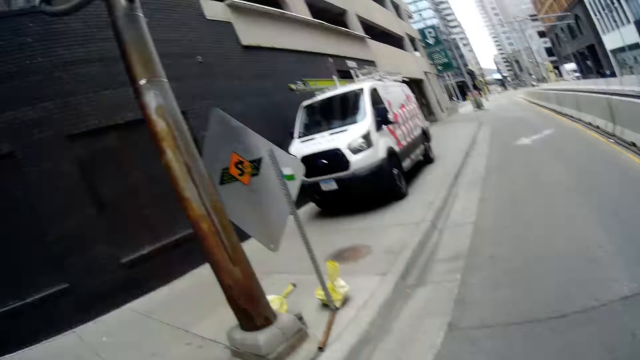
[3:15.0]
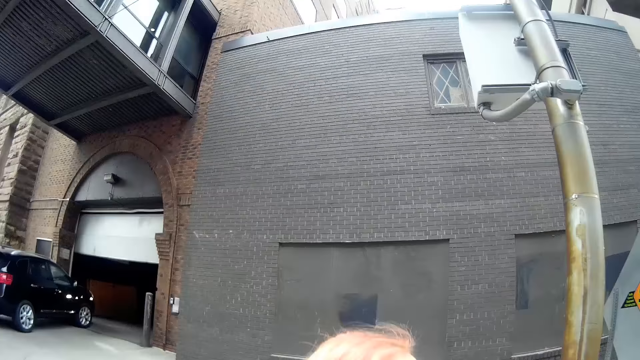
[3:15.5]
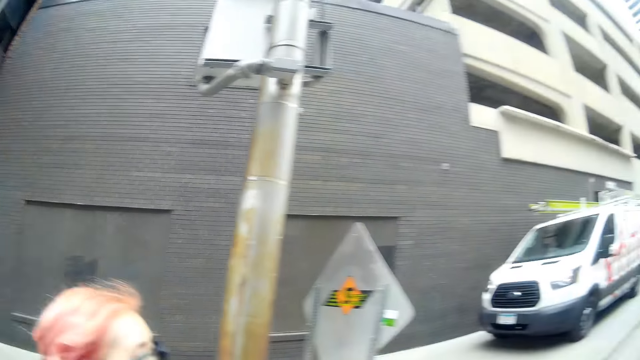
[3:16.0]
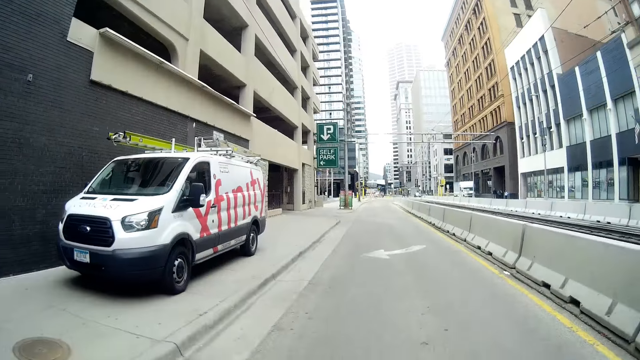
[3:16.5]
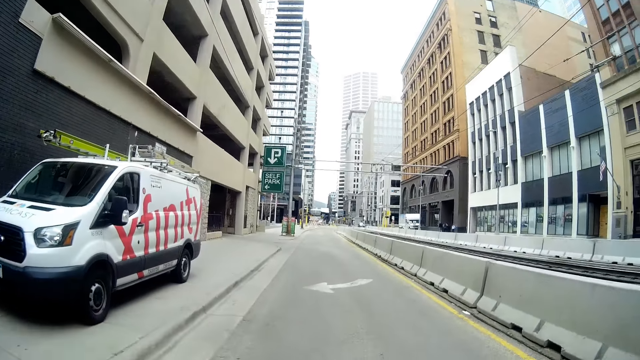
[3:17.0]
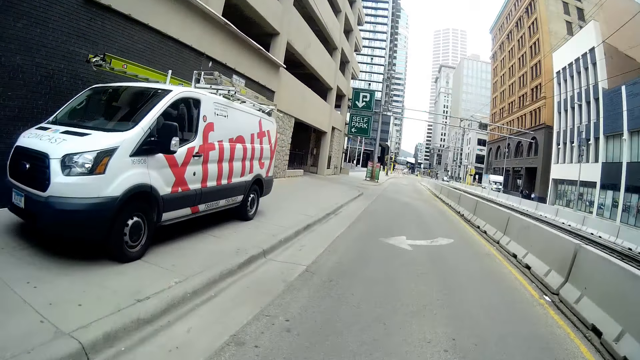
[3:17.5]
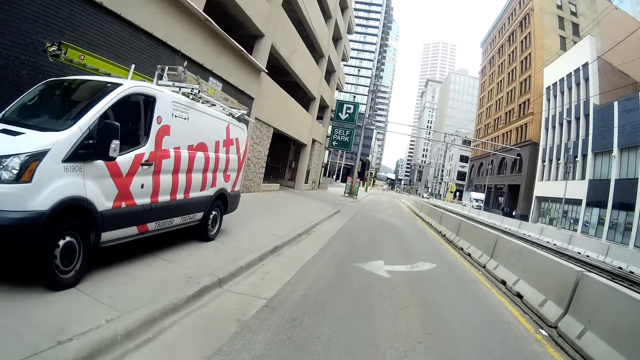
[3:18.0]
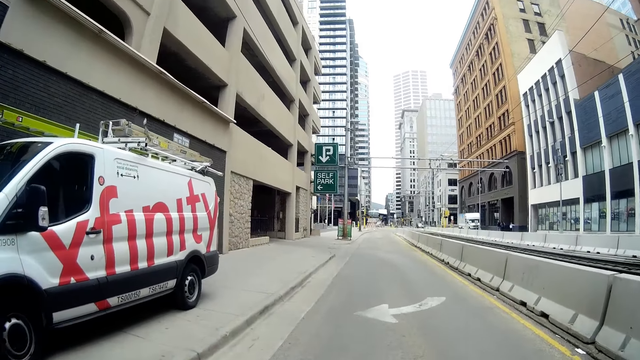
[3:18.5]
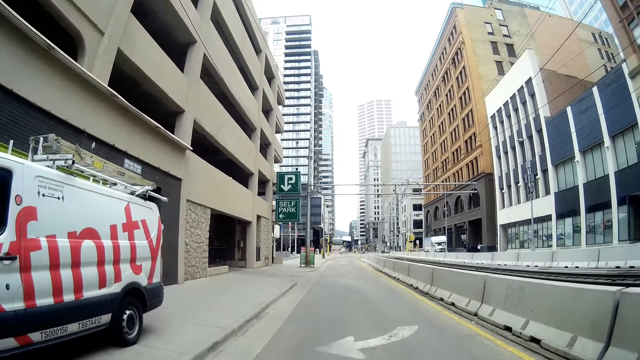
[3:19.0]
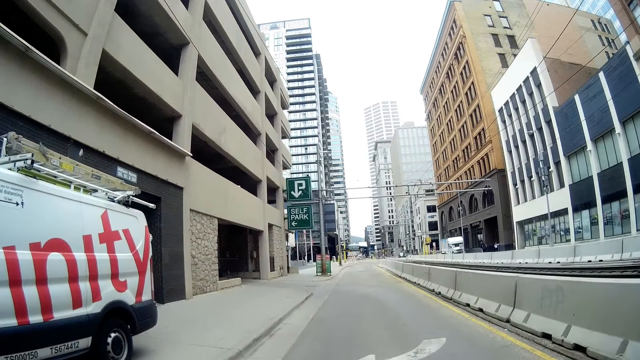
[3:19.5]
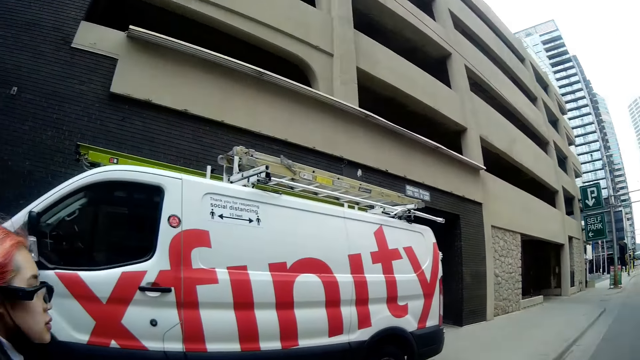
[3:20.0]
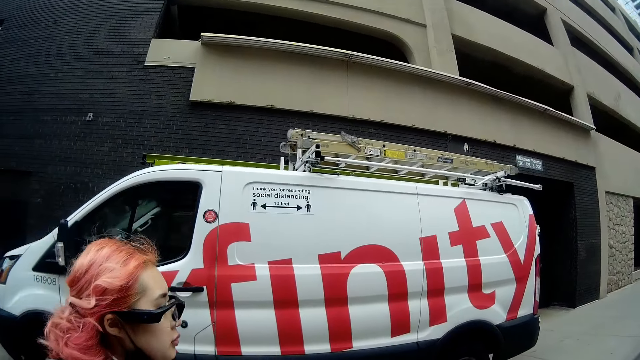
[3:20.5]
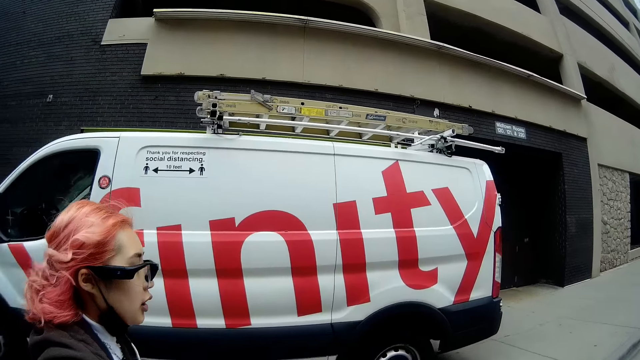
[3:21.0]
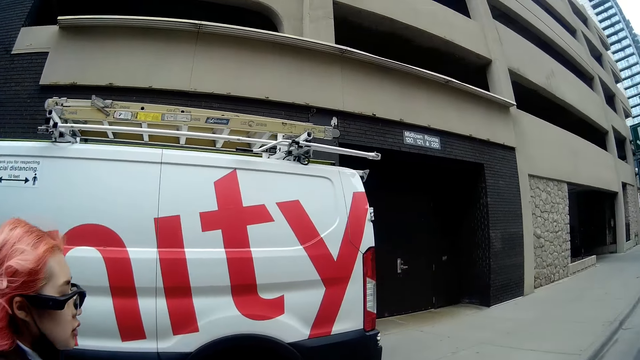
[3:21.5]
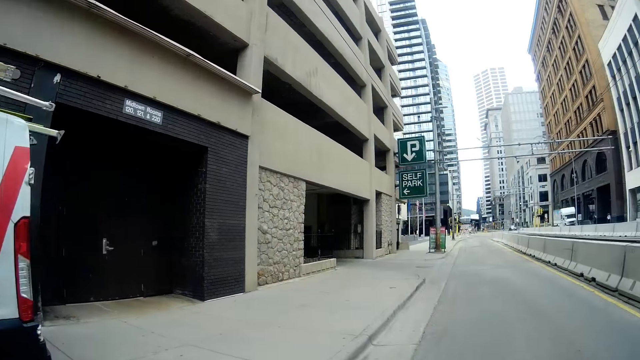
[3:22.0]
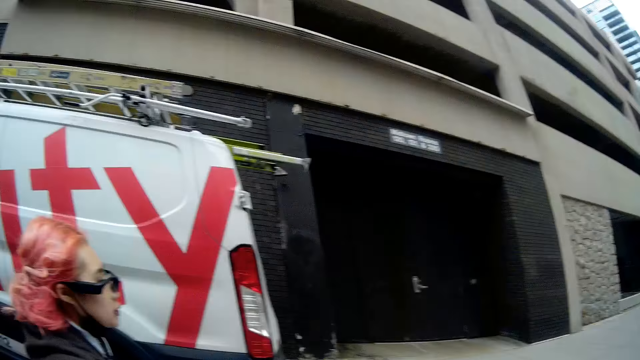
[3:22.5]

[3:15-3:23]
The camera wearer walks past a white bus on the sidewalk.

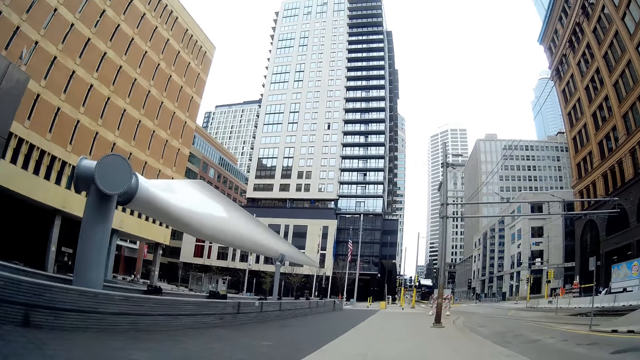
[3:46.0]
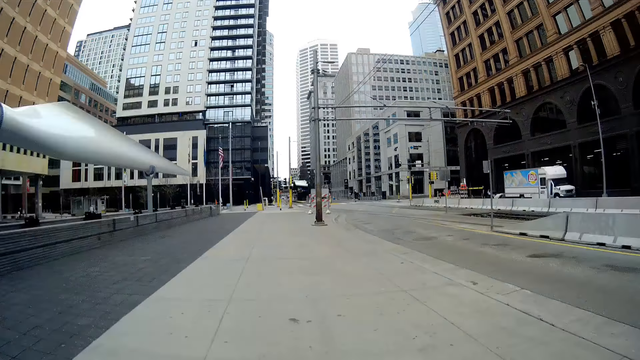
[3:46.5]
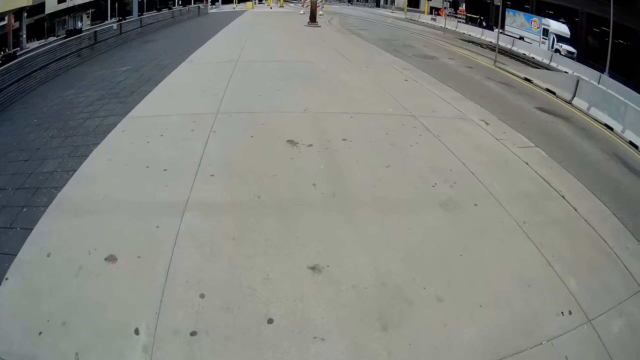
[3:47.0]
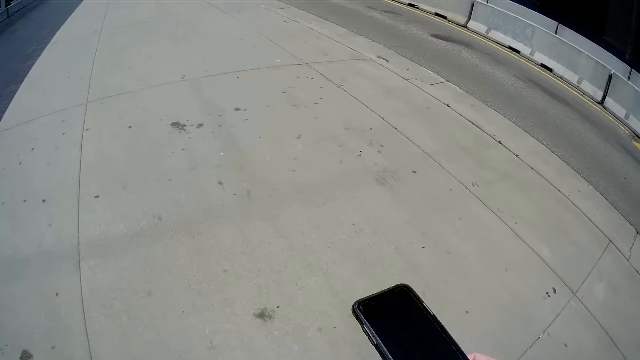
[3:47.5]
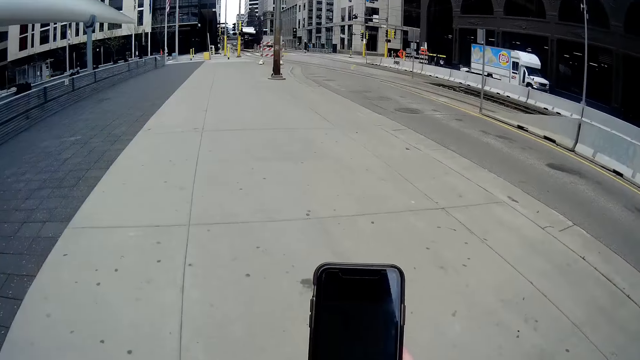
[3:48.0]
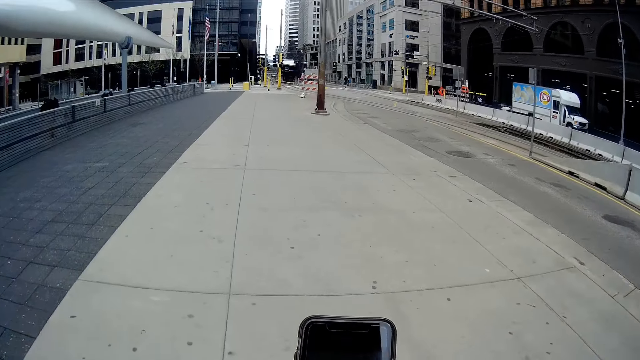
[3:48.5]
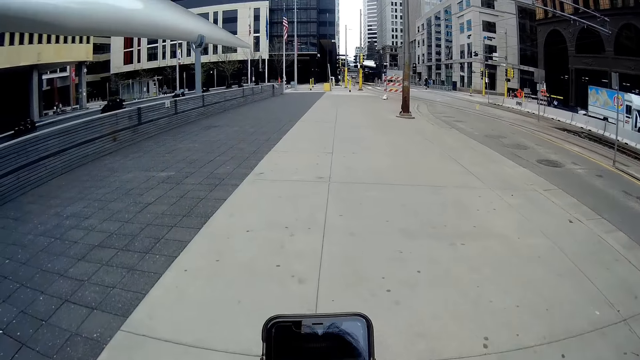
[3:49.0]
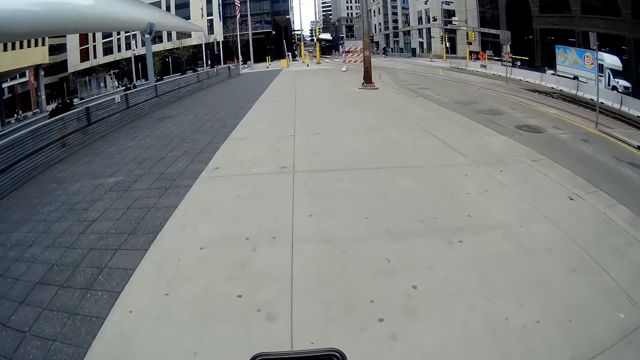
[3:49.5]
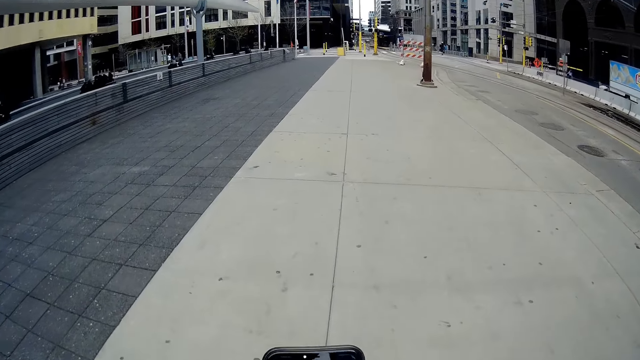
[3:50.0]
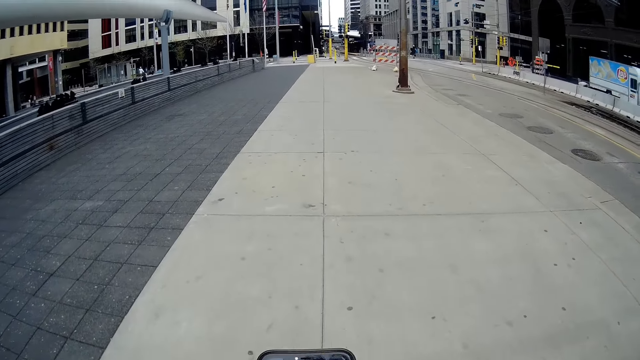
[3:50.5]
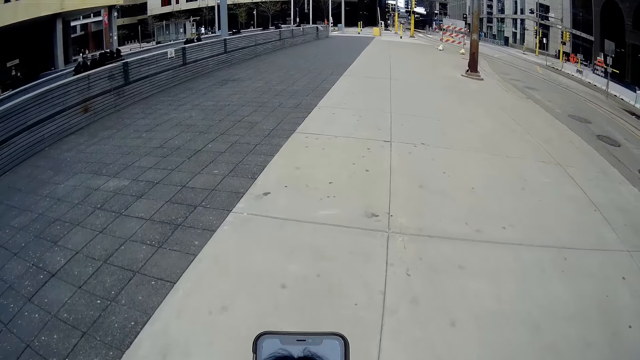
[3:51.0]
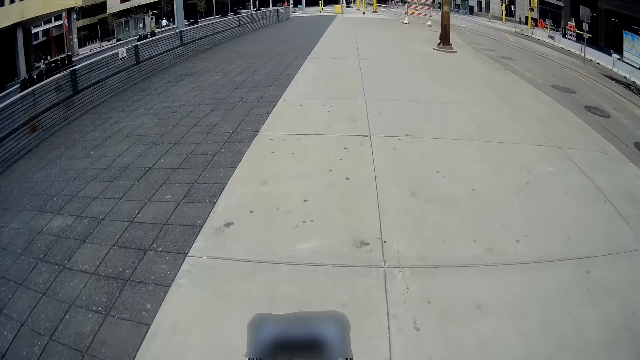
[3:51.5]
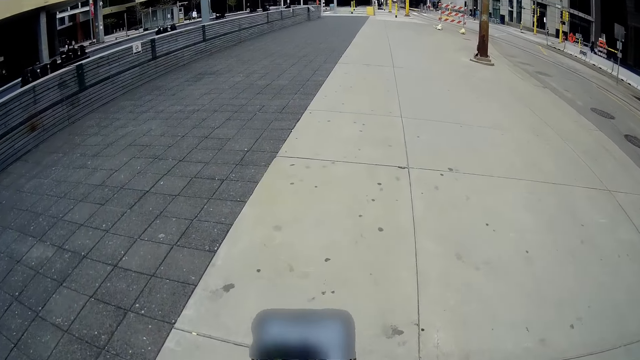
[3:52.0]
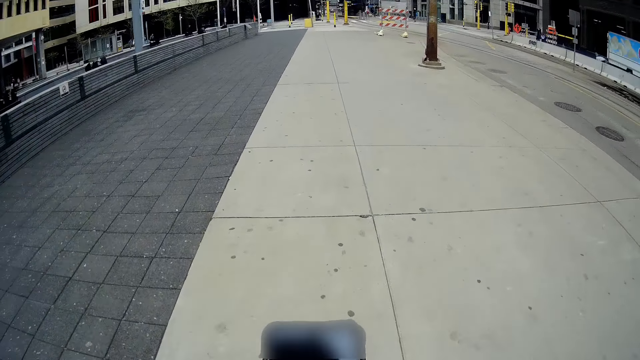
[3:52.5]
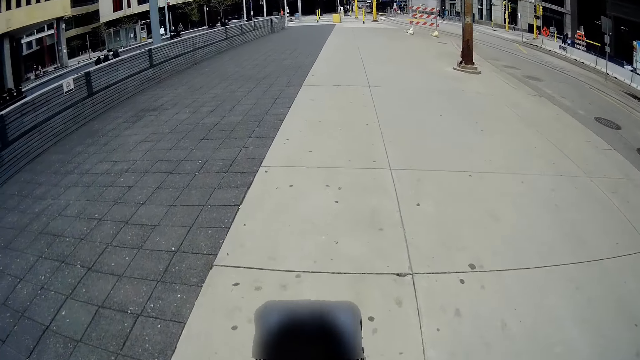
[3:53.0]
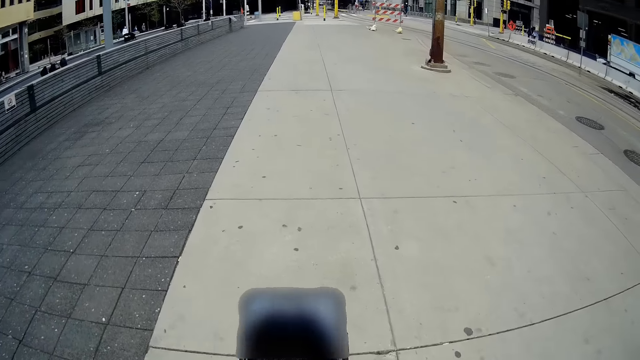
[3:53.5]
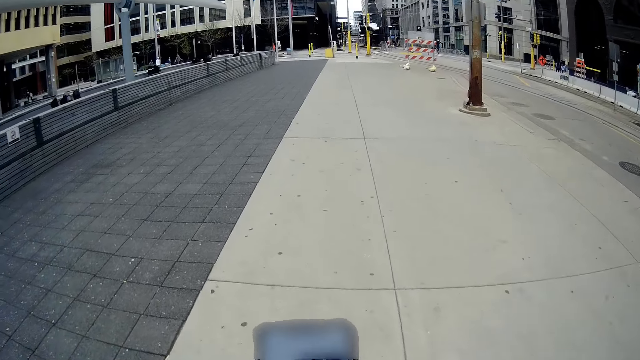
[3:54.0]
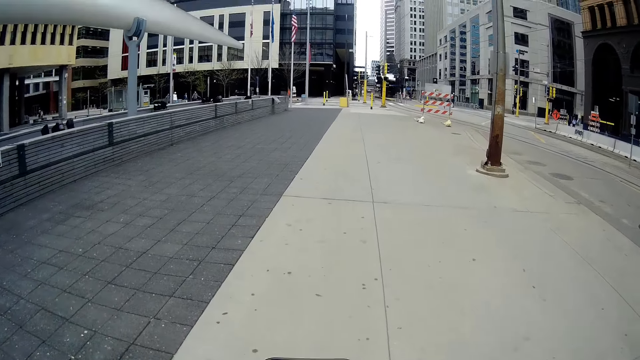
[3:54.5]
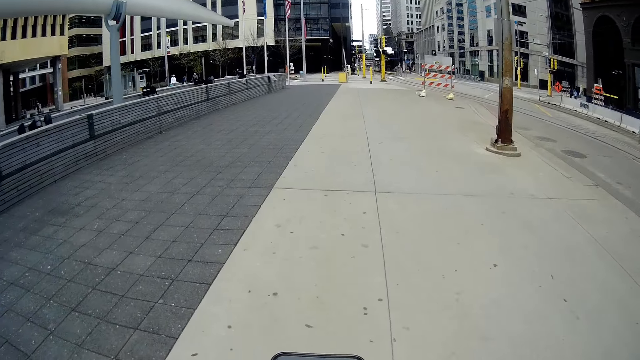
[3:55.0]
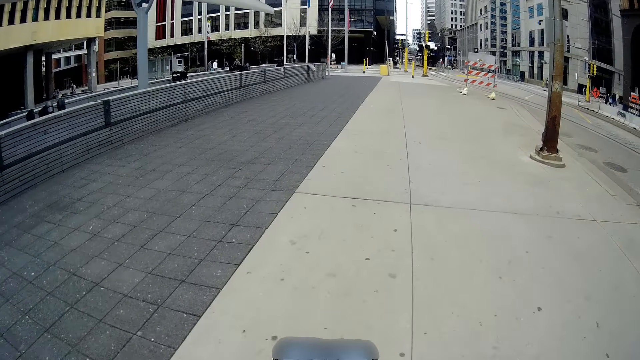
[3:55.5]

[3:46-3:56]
The camera wearer takes the phone from a pocket with her right hand. She lifts her left hand towards her face. She touches the phone. She walks.

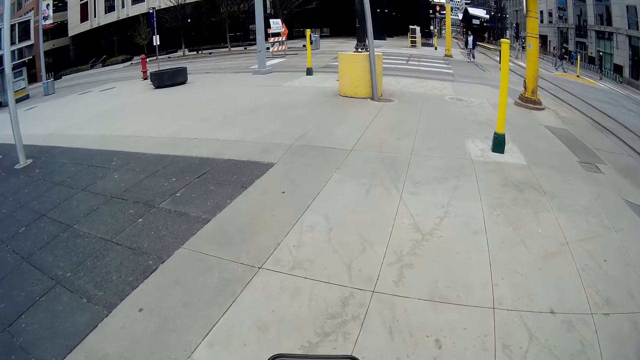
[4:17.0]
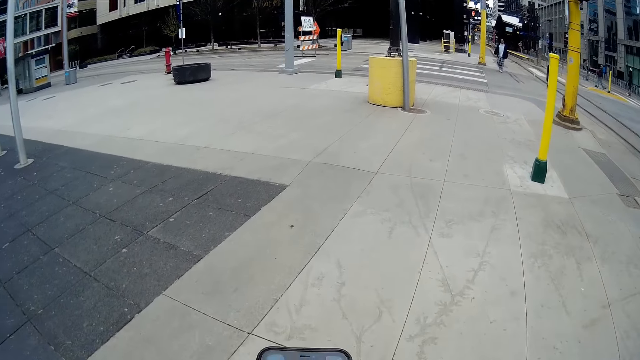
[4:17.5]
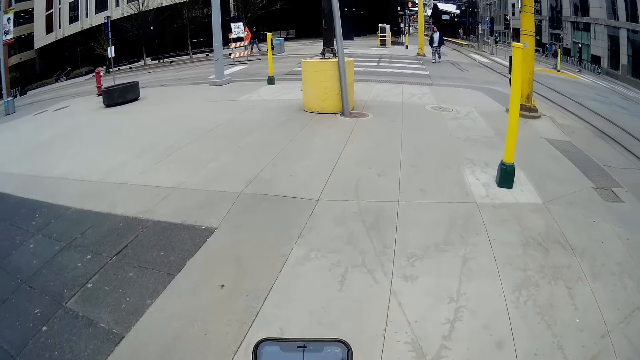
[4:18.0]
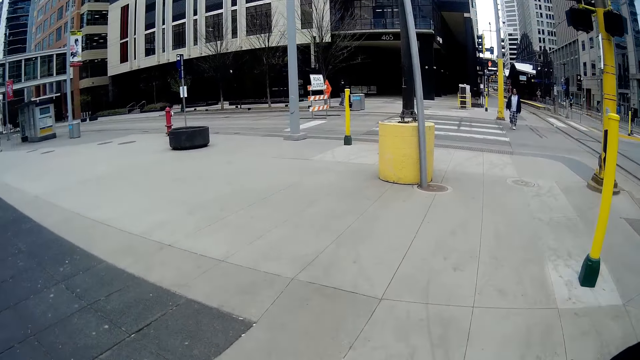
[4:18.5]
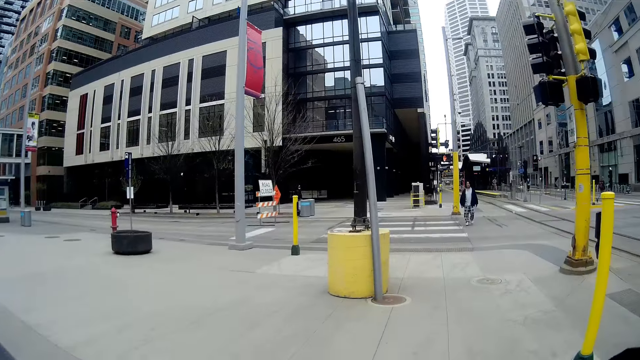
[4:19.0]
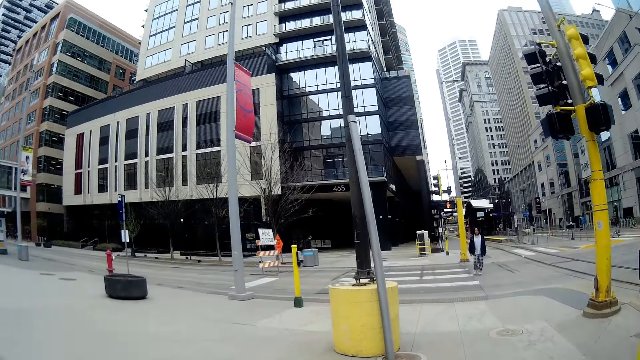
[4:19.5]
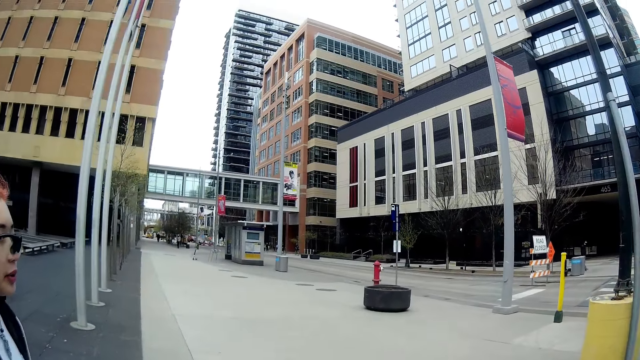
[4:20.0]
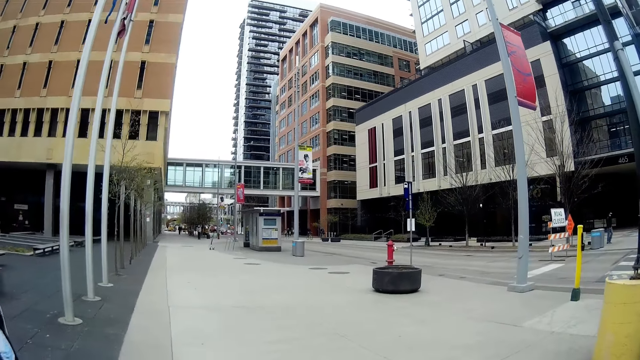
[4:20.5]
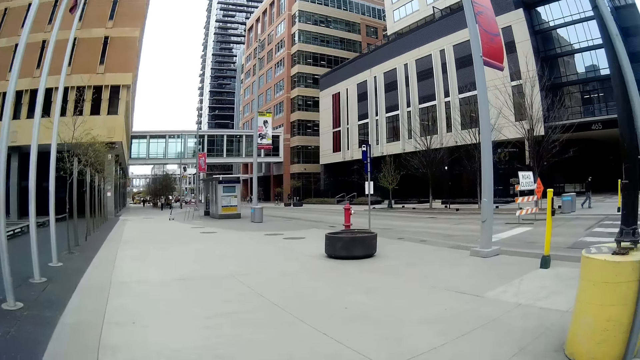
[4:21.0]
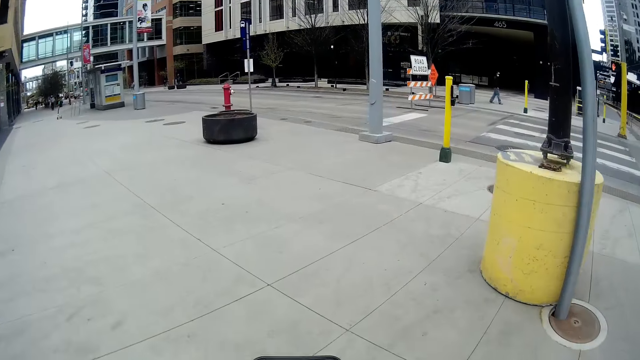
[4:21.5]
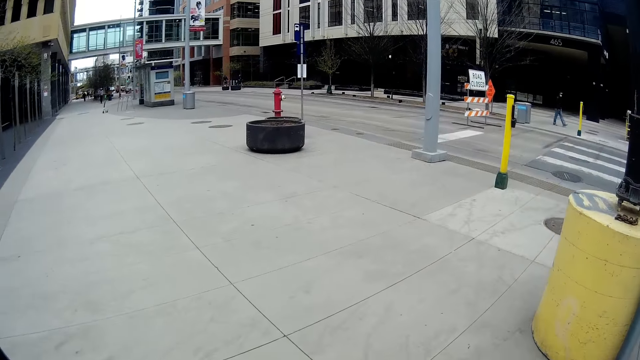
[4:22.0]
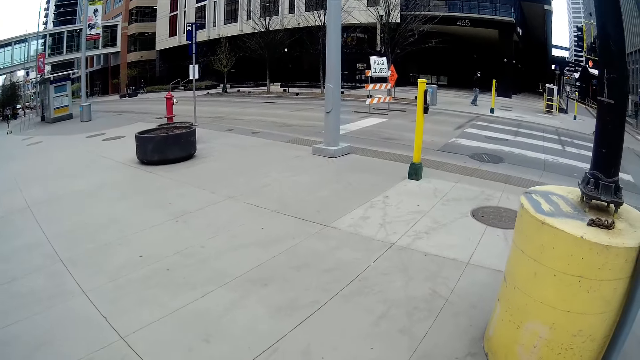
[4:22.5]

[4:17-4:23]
The camera wearer lifts her right hand towards her face.
